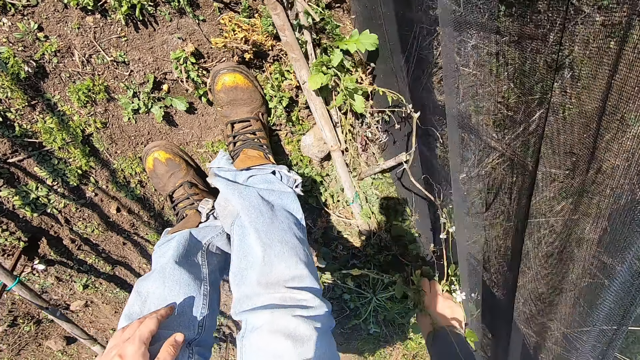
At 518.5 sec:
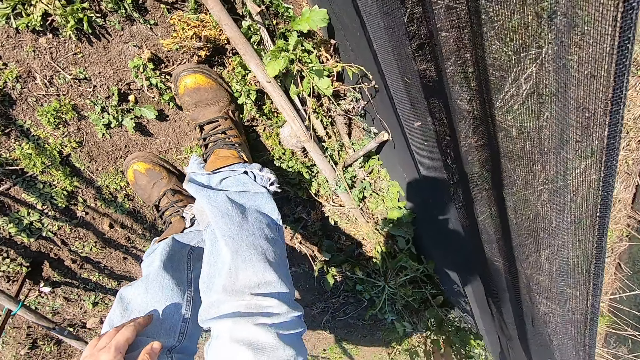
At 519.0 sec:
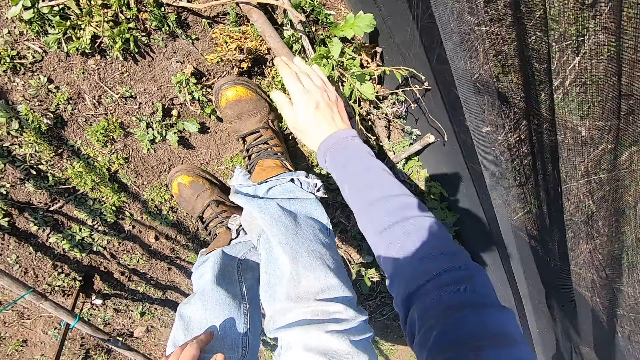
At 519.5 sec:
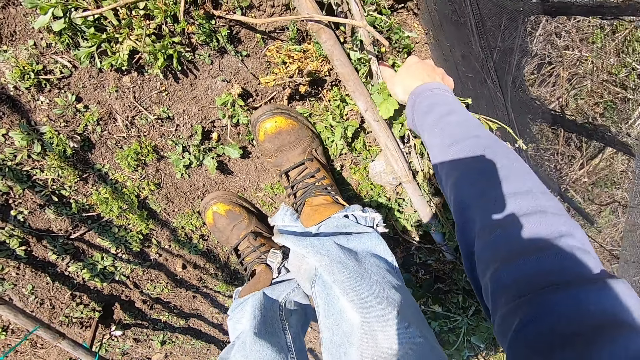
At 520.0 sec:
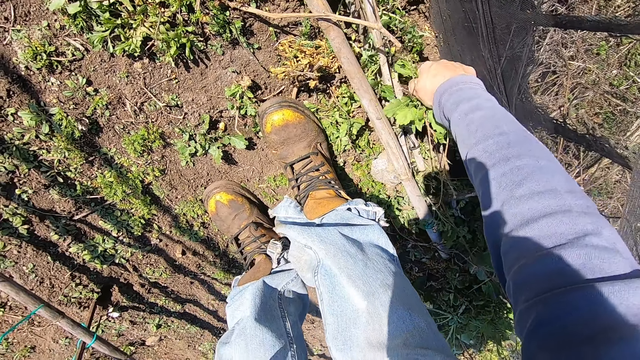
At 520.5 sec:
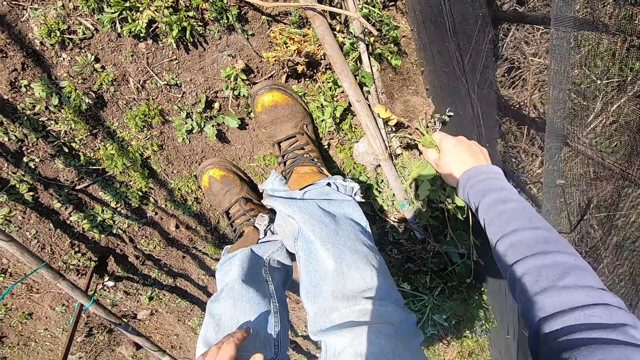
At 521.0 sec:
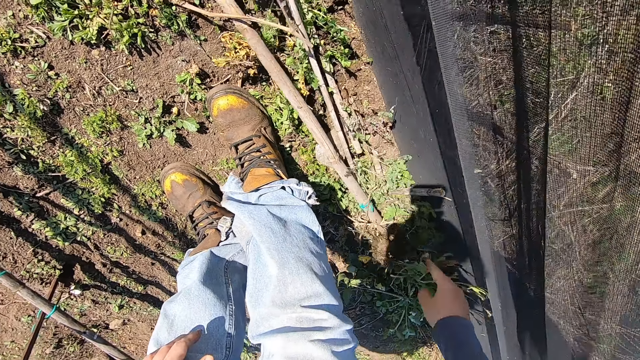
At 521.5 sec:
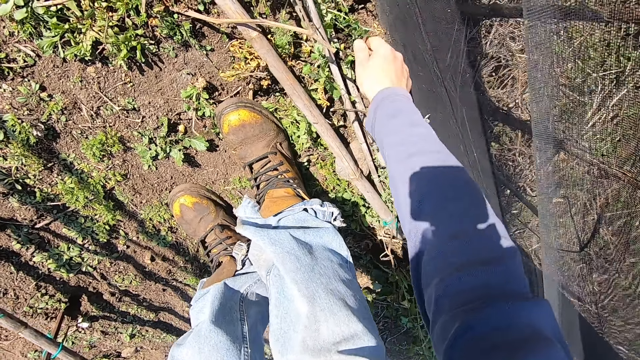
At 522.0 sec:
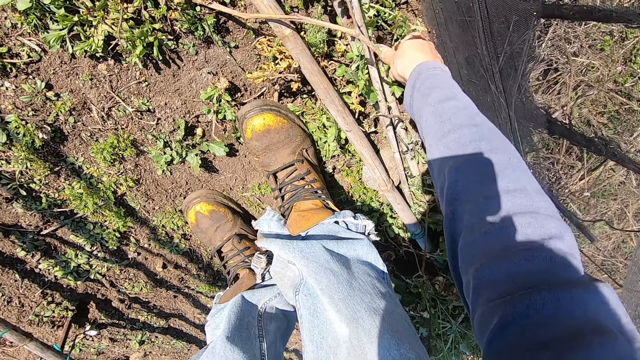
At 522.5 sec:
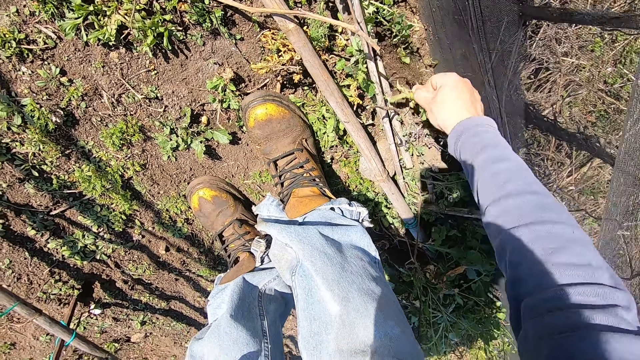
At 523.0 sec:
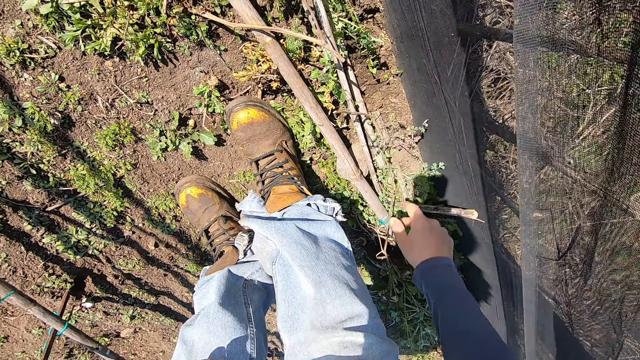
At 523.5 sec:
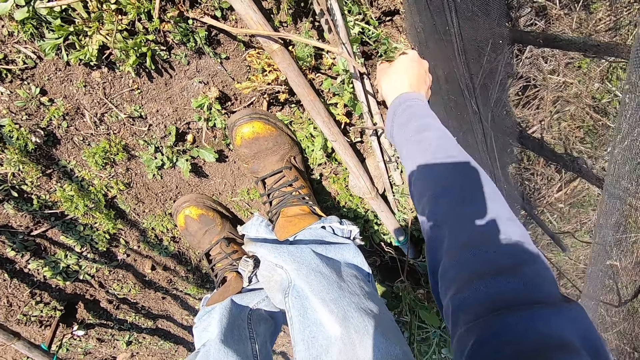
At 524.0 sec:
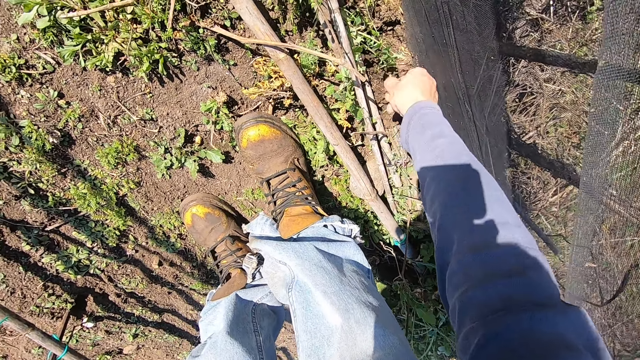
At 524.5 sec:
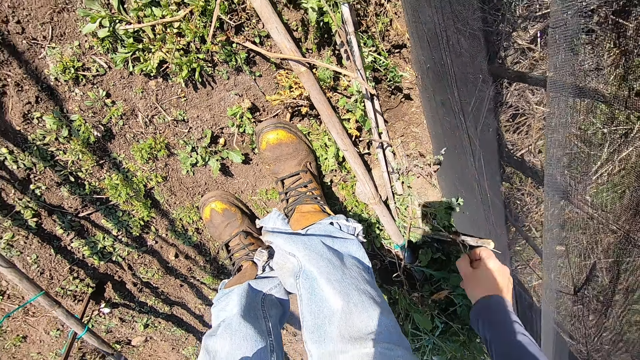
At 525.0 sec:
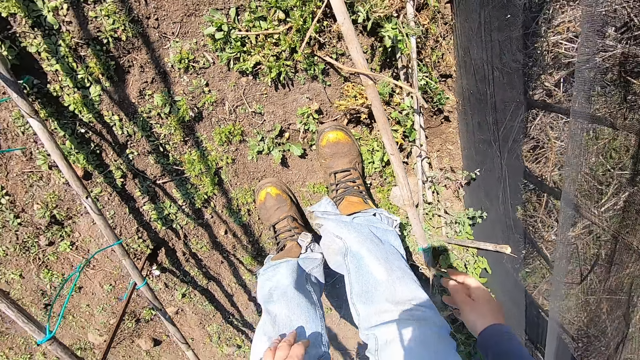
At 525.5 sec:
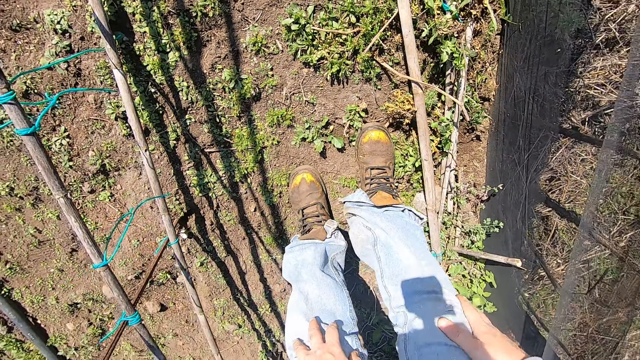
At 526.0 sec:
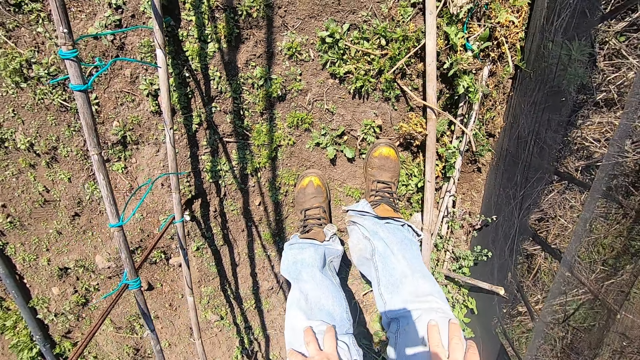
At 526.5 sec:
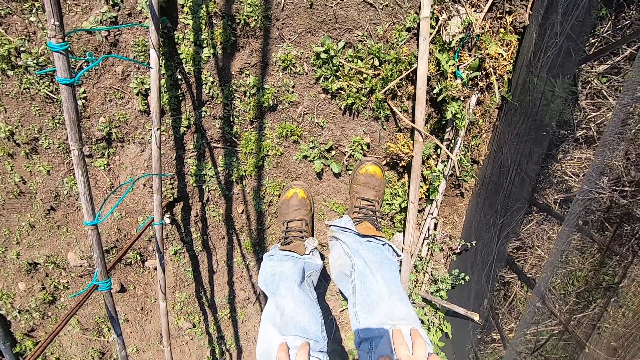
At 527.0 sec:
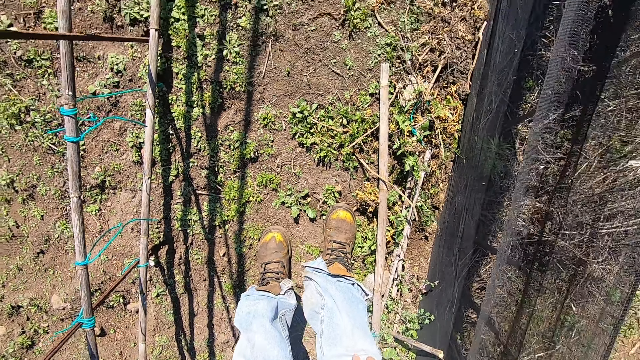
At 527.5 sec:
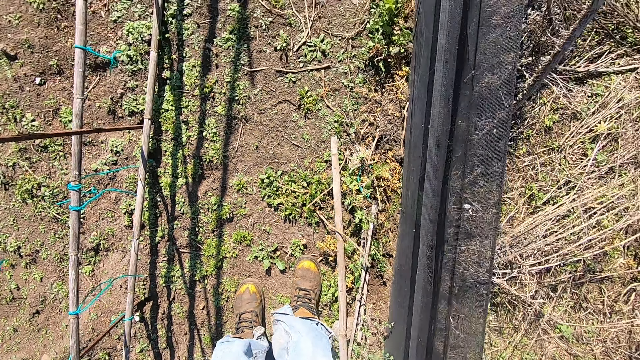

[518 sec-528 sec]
The camera wearer throws the weed plant in his right hand away. He pulls out a weed plant from the ground with his right hand. He throws the weed plant in his right hand away. He pulls out a weed plant from the ground with his right hand. He throws the weed plant in his right hand away. He pulls out a weed plant from the ground with his right hand. He throws the weed plant in his right hand away. He stares at the farm and stands straight.

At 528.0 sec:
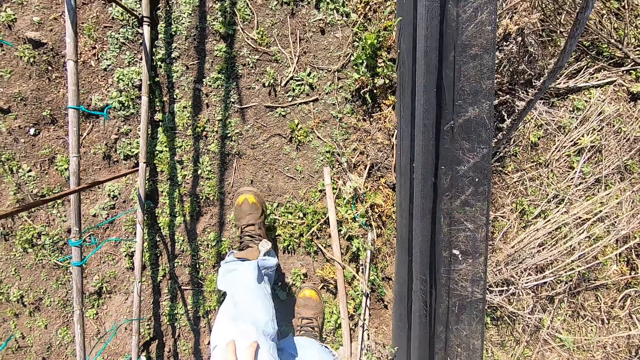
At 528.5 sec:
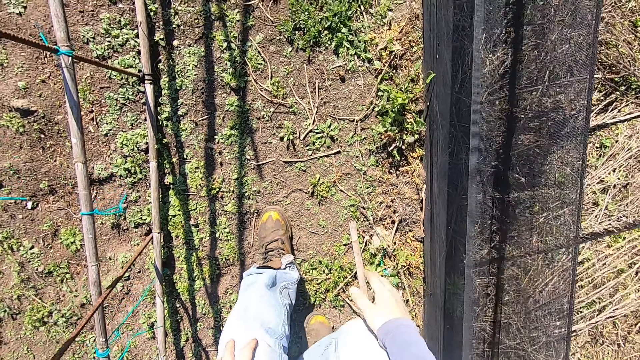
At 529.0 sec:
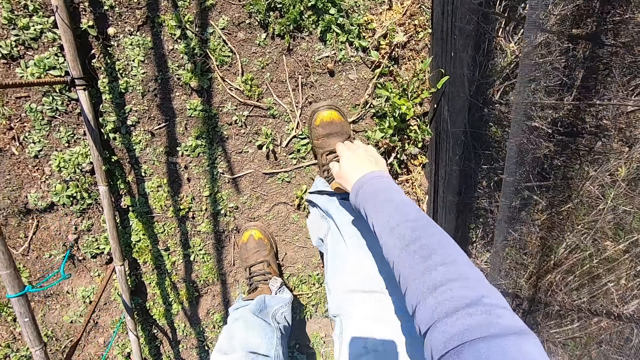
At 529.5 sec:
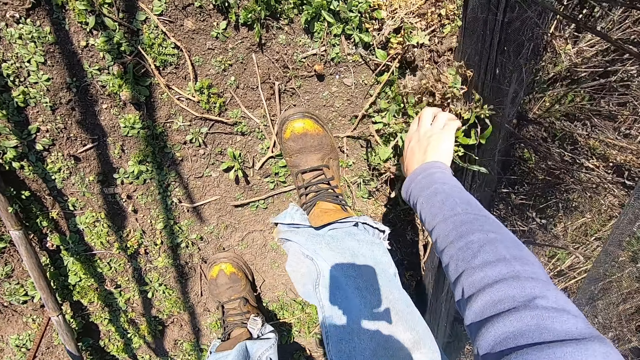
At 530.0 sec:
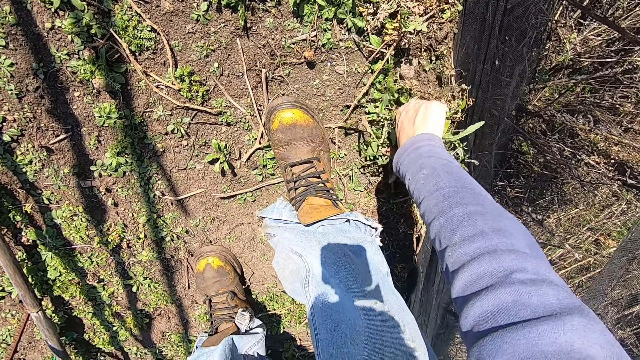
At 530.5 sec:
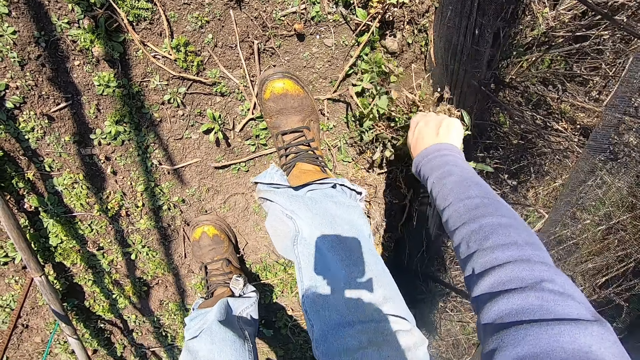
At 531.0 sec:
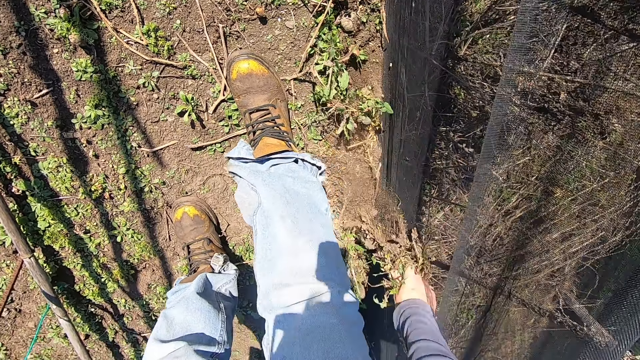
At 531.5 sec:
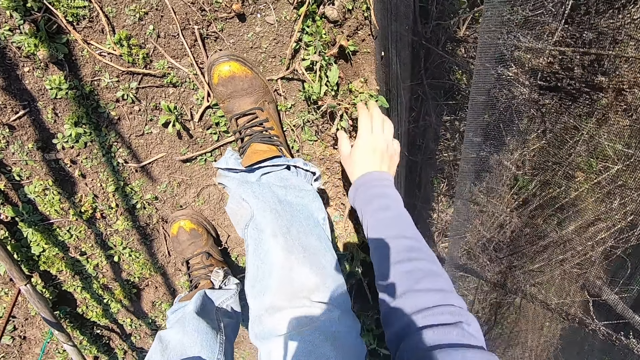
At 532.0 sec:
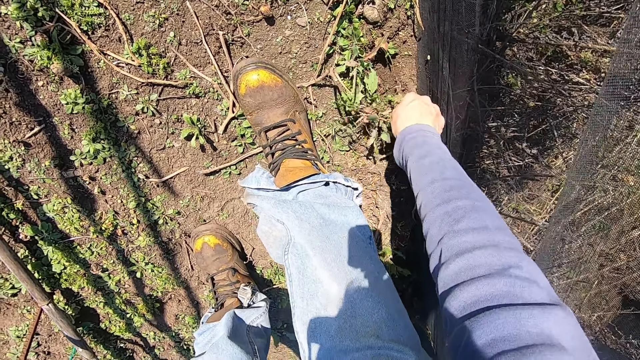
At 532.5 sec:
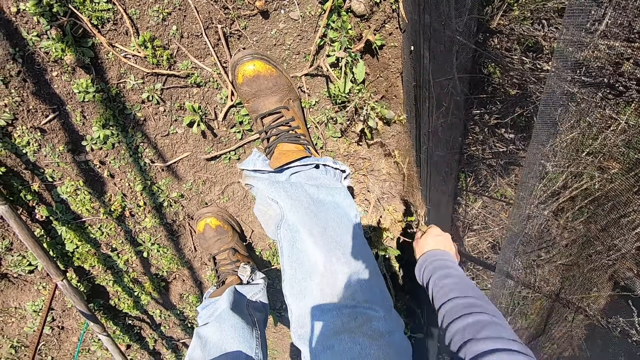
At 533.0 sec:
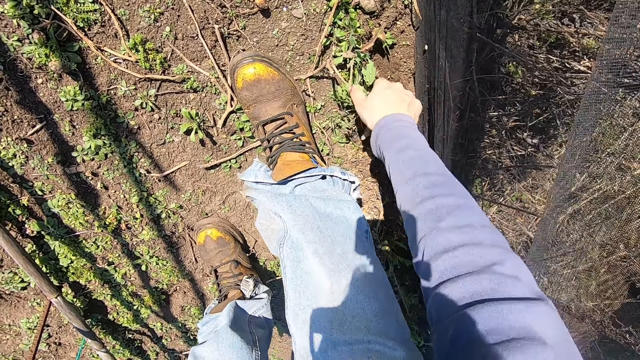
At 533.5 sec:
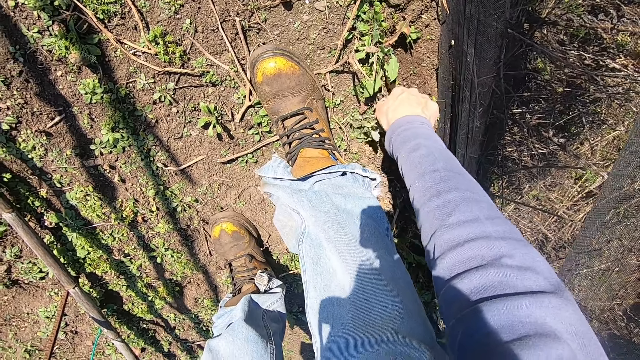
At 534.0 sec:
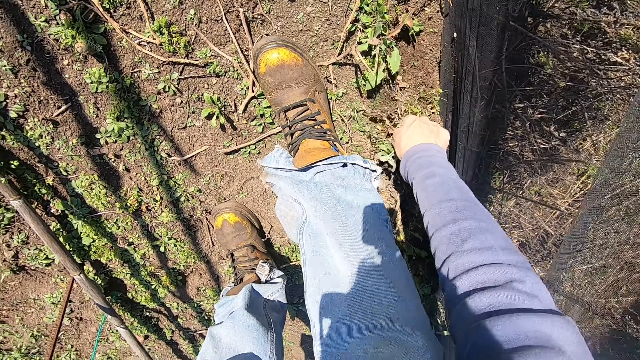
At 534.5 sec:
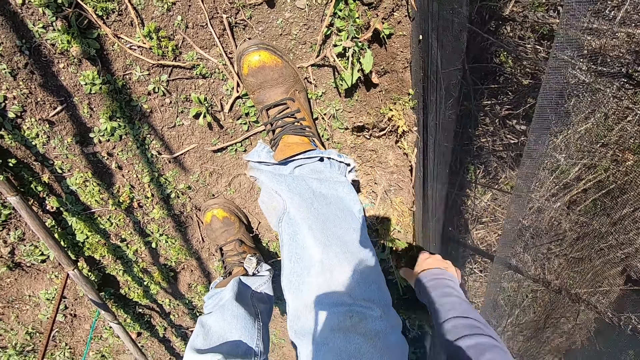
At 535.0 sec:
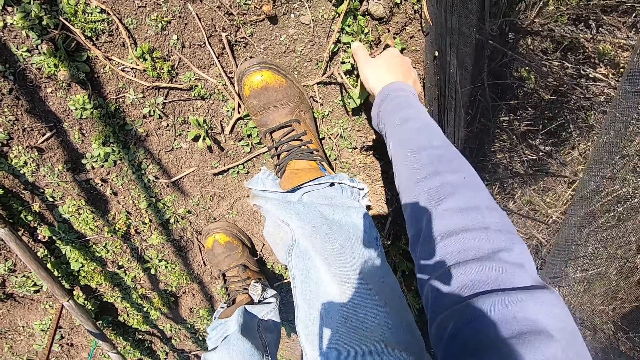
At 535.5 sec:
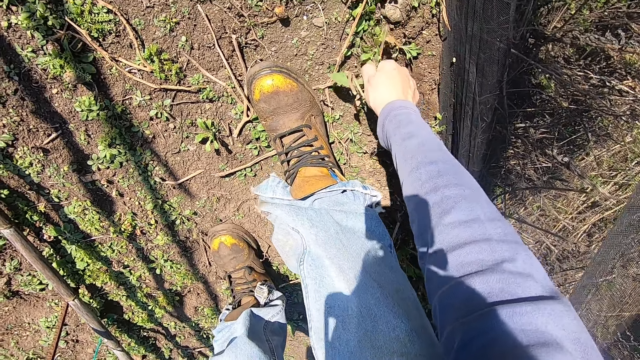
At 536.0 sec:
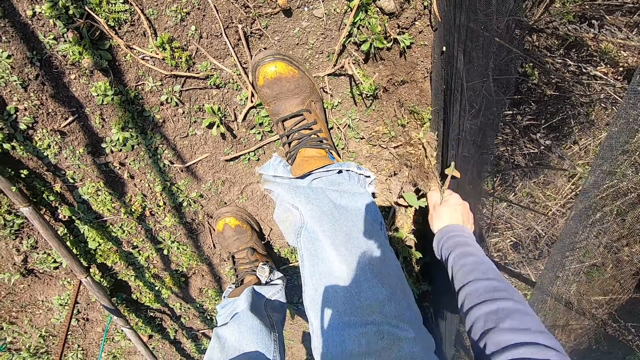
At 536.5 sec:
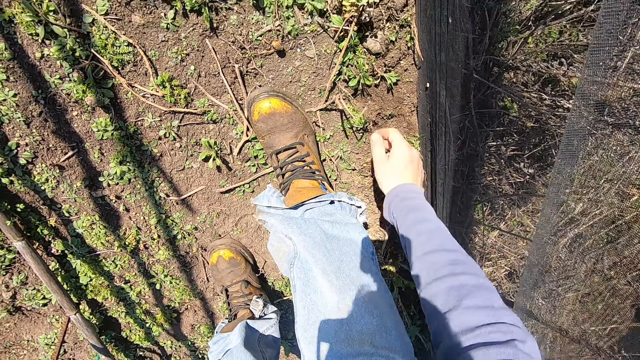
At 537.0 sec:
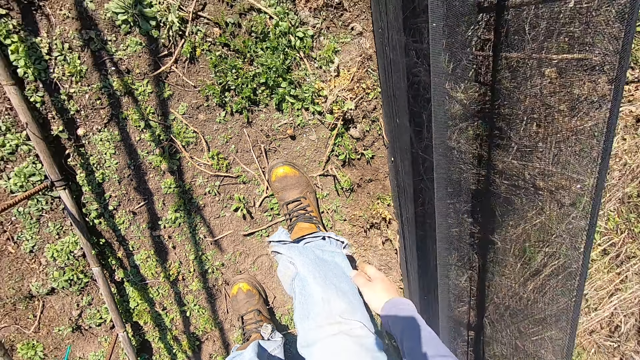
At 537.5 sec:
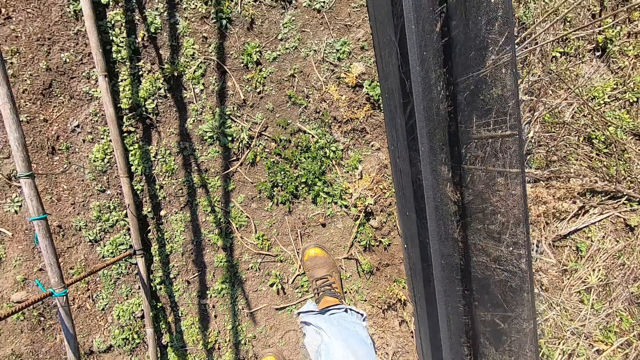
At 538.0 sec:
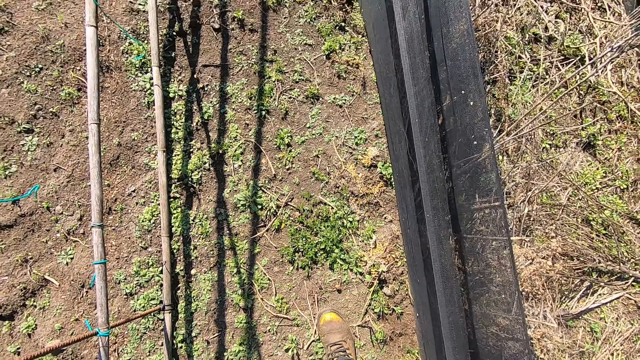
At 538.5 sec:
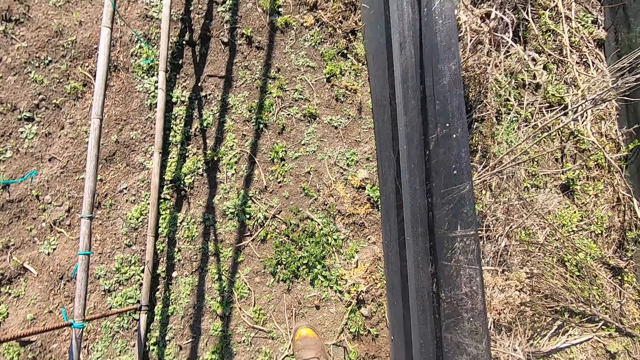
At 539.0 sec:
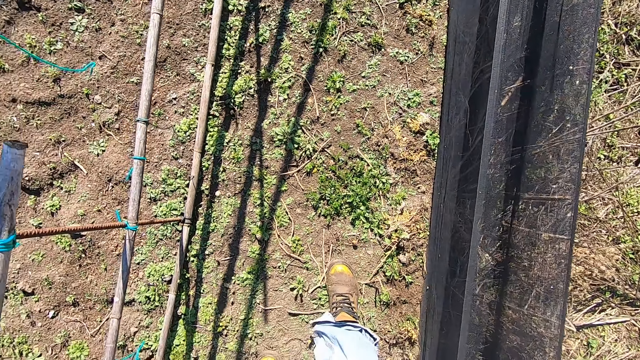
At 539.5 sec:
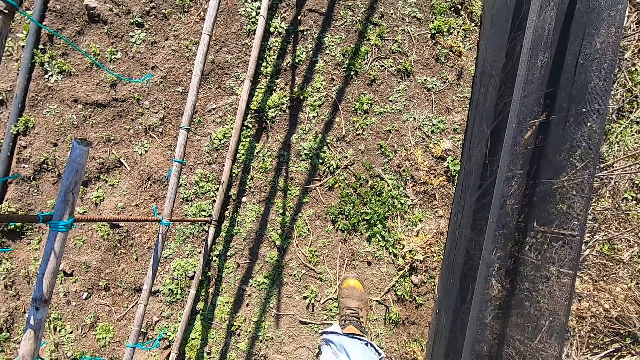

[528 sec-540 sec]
The camera wearer walks forward at the farm. He bends down. He pulls out a weed plant from the ground with his right hand. He throws the weed plant in his right hand away. He pulls out a weed plant from the ground with his right hand. He throws the weed plant in his right hand away. He pulls out a weed plant from the ground with his right hand. He throws the weed plant in his right hand away. He pulls out a weed plant from the ground with his right hand. He throws the weed plant in his right hand away. He stands straight. He stares at the farm.
